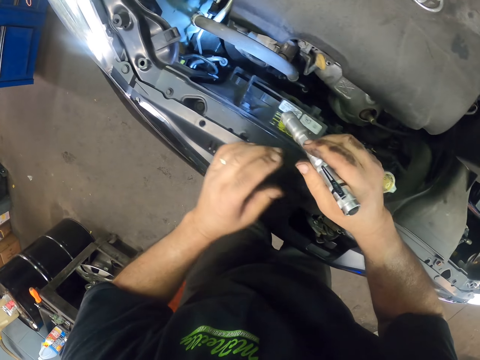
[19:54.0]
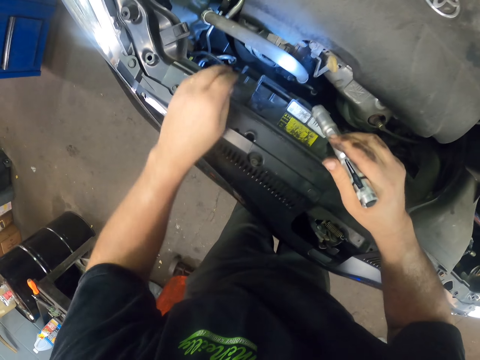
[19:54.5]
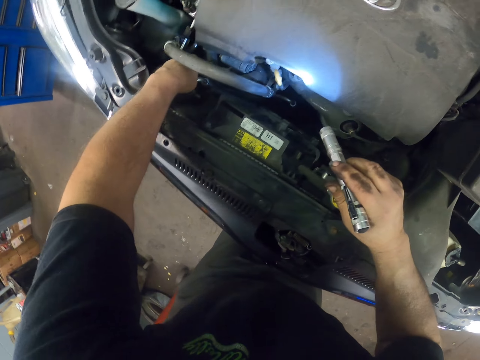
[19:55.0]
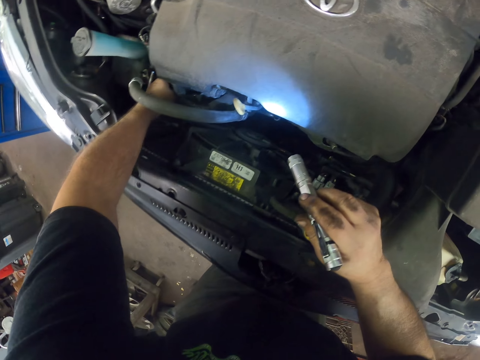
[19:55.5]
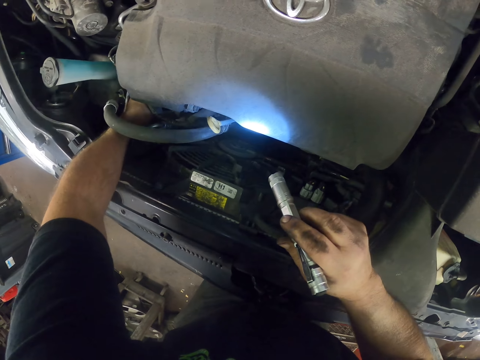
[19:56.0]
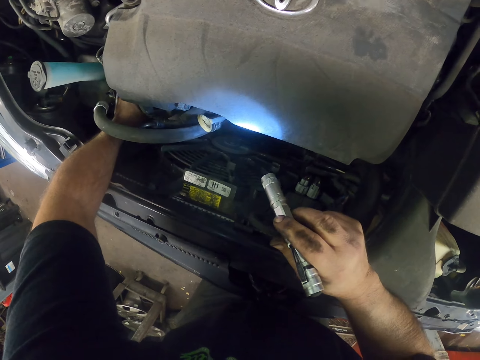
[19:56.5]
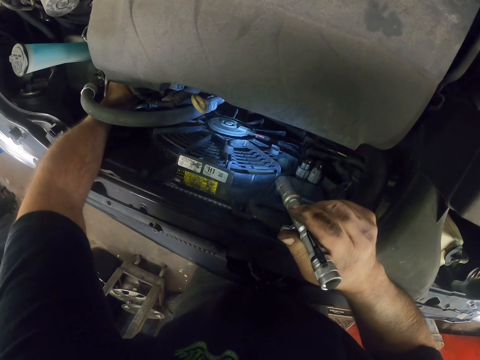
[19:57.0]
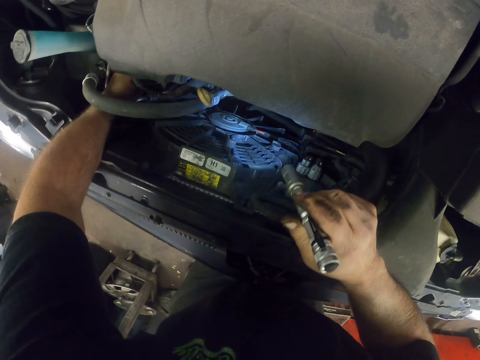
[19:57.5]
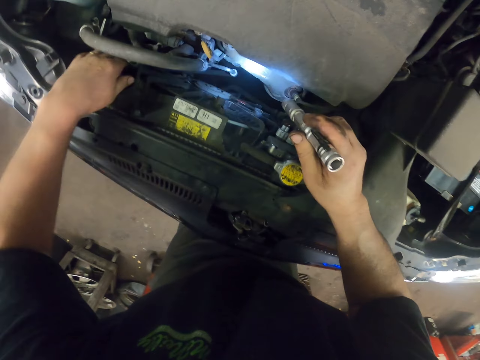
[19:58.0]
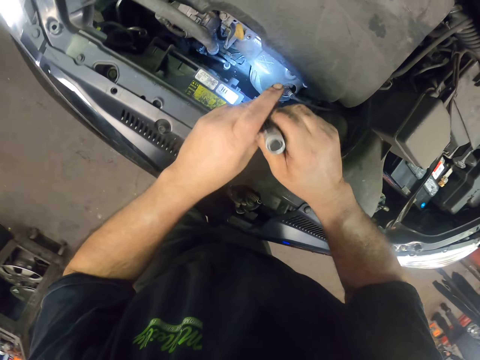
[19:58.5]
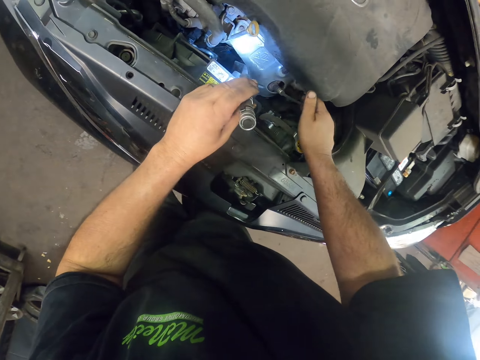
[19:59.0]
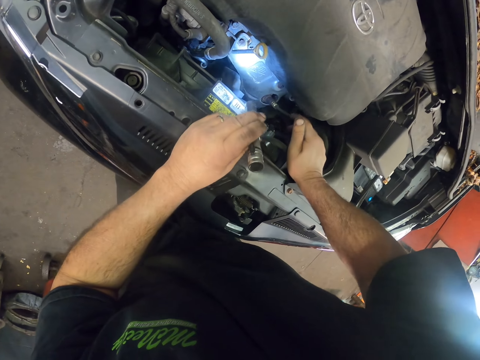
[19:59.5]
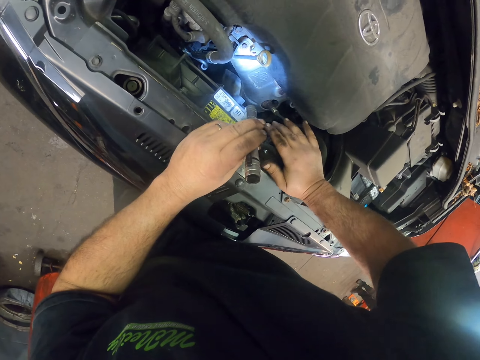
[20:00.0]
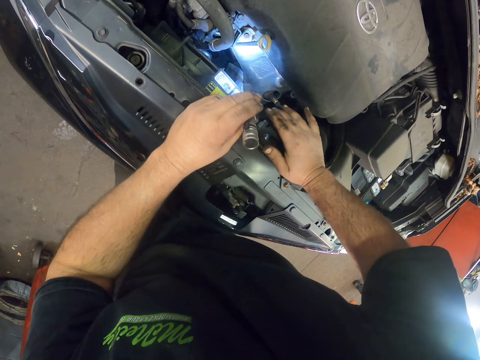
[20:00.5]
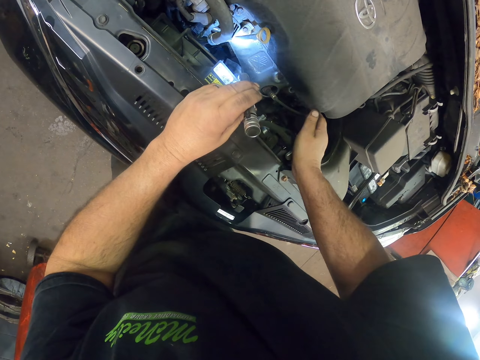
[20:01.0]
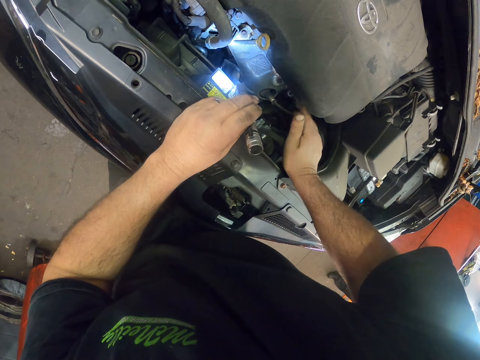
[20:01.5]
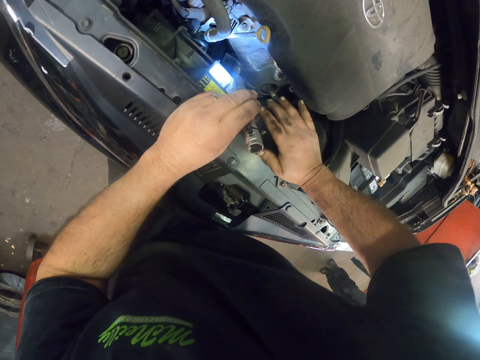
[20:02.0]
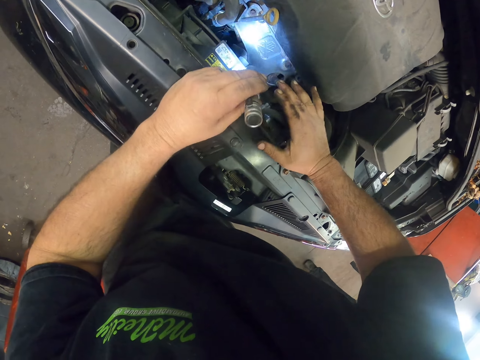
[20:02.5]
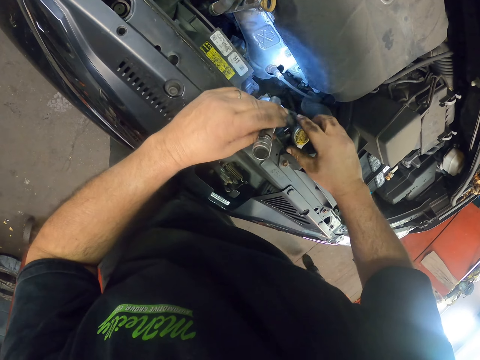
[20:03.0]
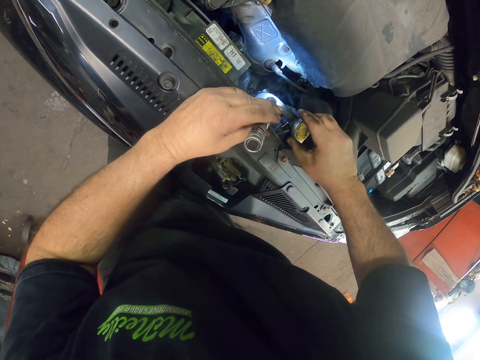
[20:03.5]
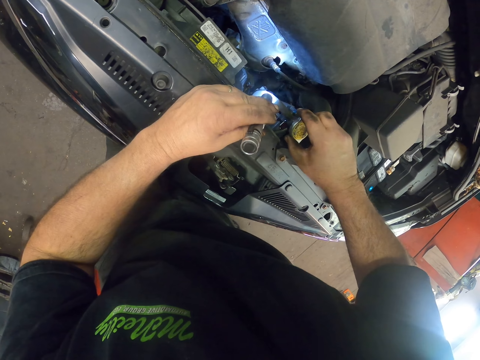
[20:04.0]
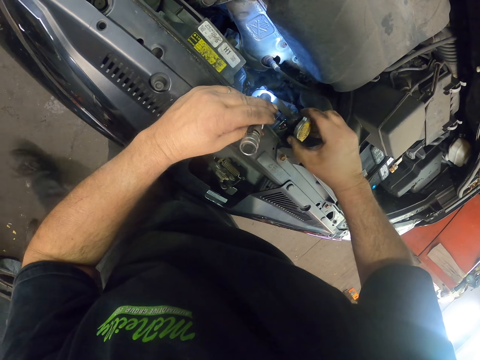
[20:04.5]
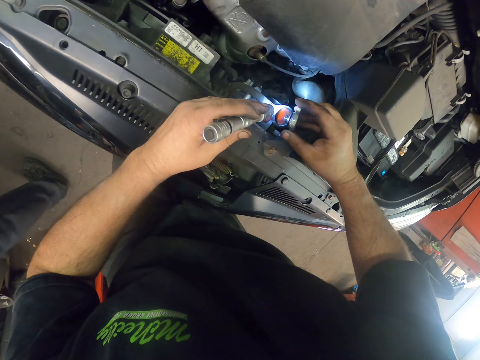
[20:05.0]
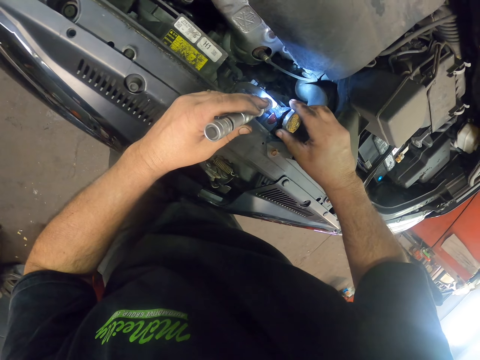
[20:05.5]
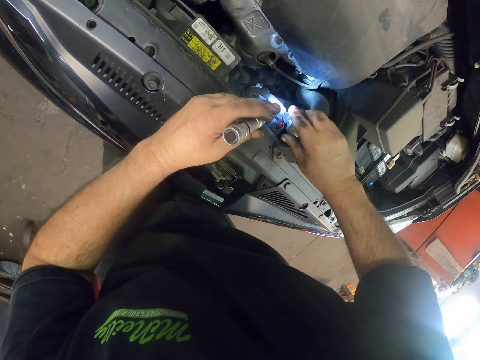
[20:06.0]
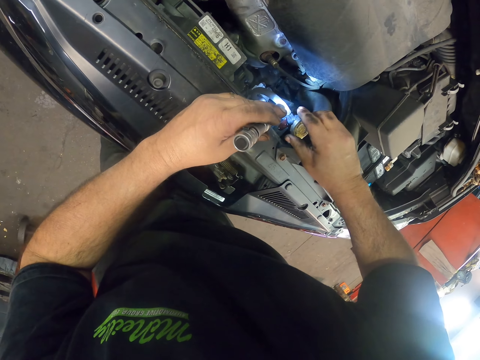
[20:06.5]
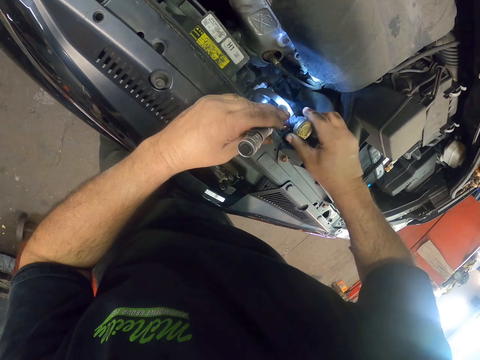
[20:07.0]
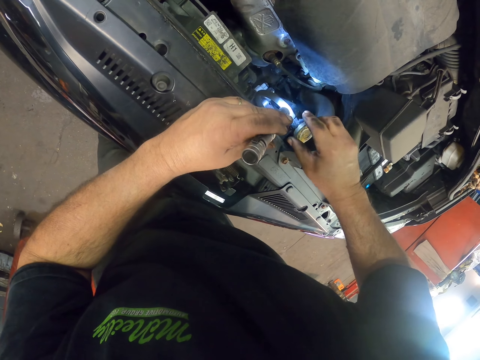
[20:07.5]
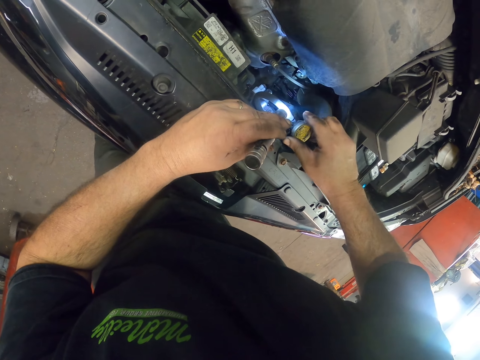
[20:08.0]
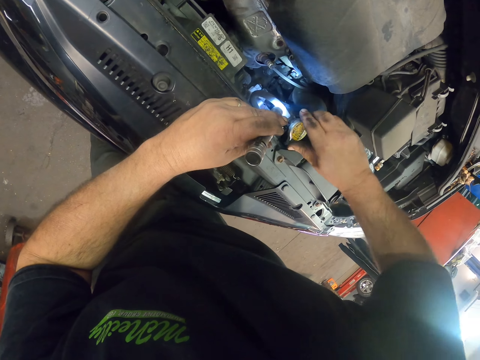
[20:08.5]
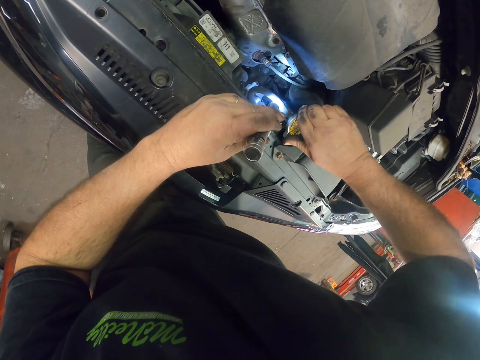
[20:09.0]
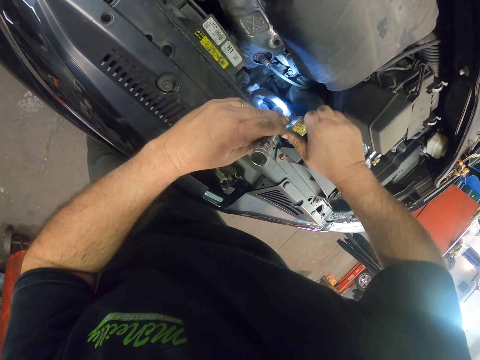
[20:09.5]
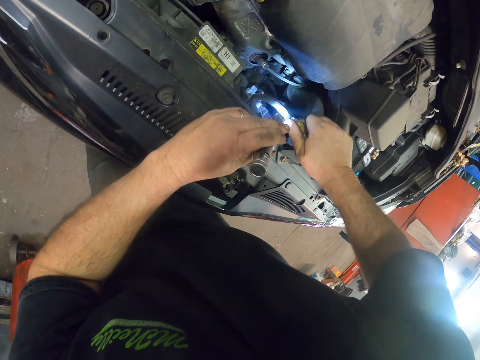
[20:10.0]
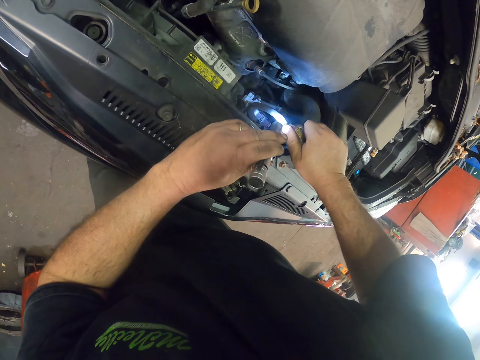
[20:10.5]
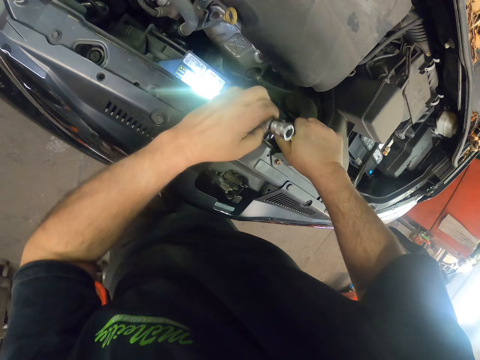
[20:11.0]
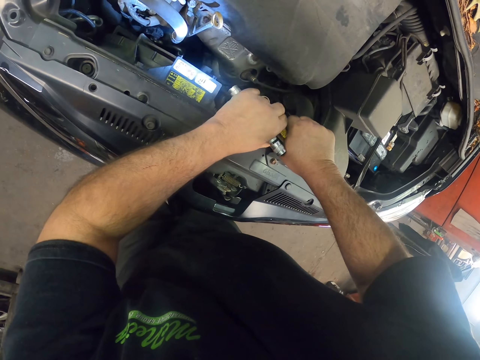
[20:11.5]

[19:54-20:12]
The camera wearer opens the radiator. They hold the tank. They open the car tank. They close the radiator. They tighten a cover on the tank.

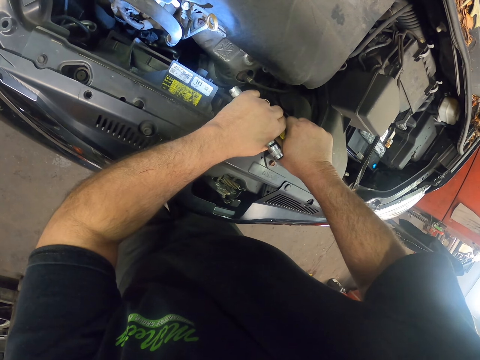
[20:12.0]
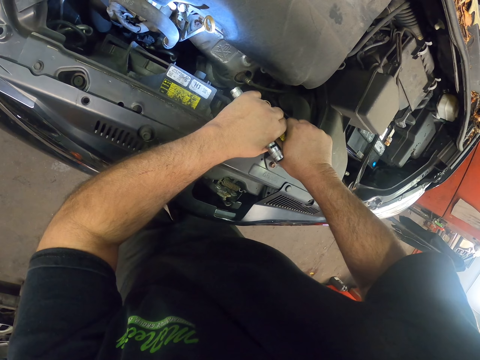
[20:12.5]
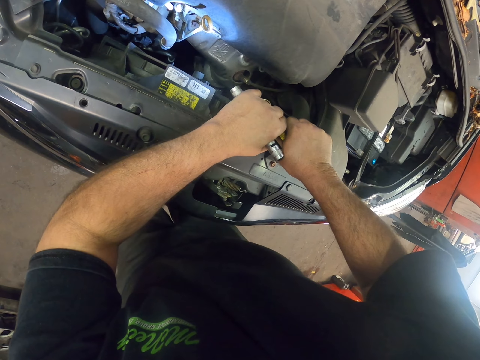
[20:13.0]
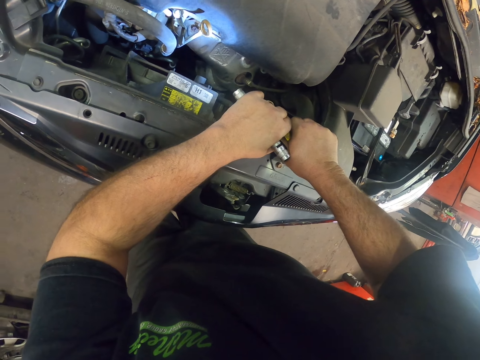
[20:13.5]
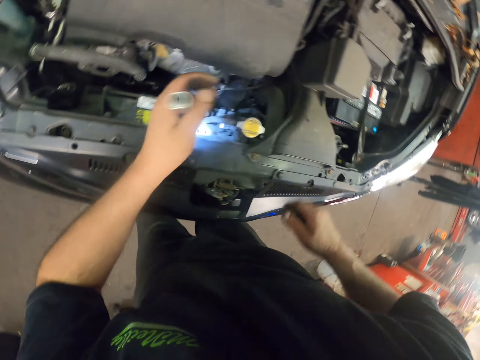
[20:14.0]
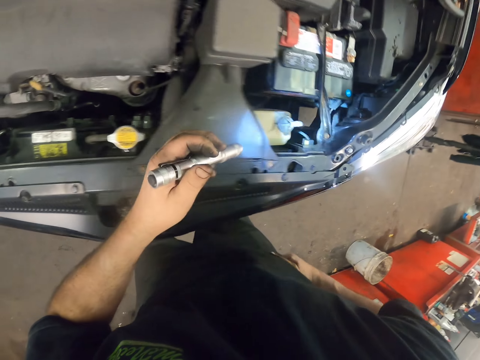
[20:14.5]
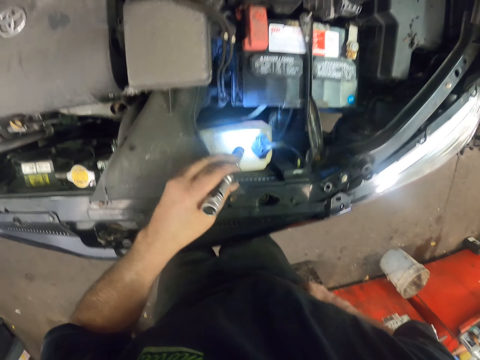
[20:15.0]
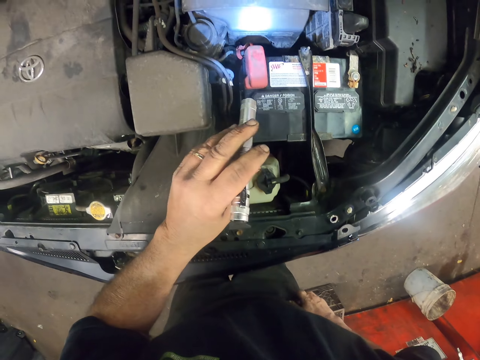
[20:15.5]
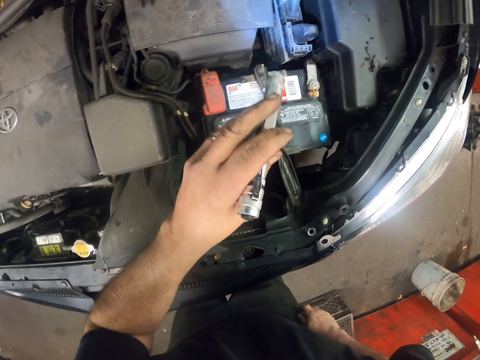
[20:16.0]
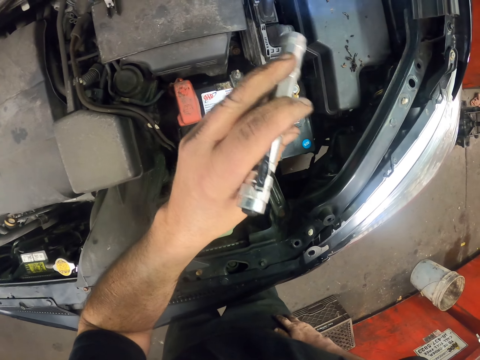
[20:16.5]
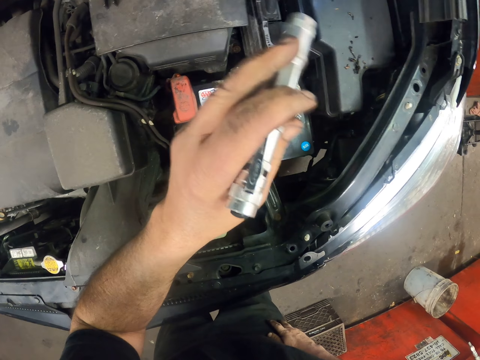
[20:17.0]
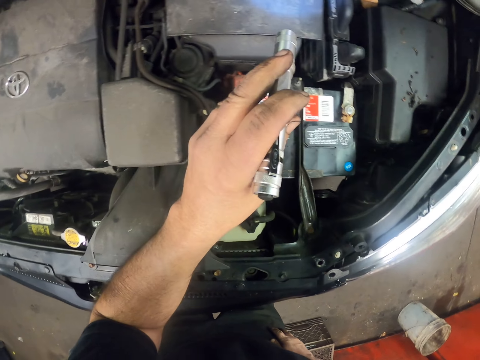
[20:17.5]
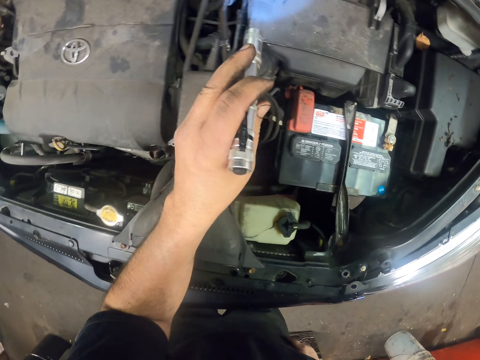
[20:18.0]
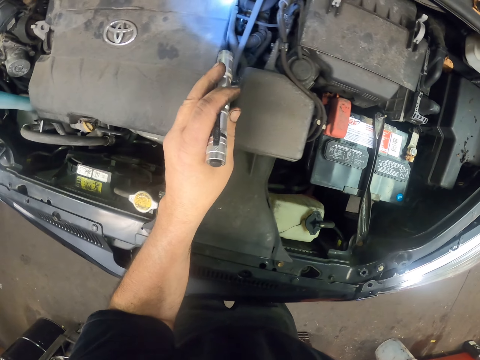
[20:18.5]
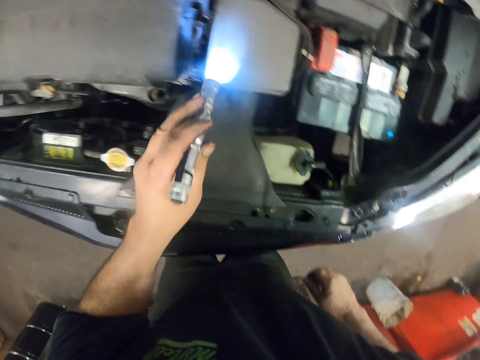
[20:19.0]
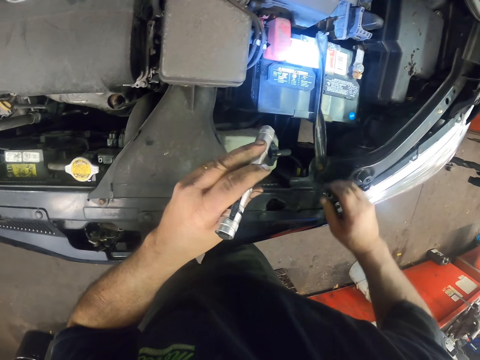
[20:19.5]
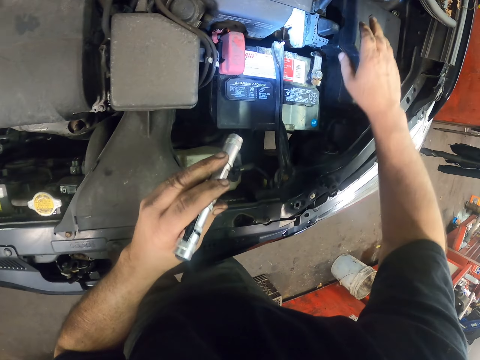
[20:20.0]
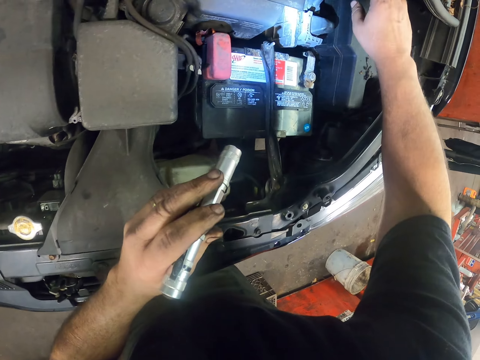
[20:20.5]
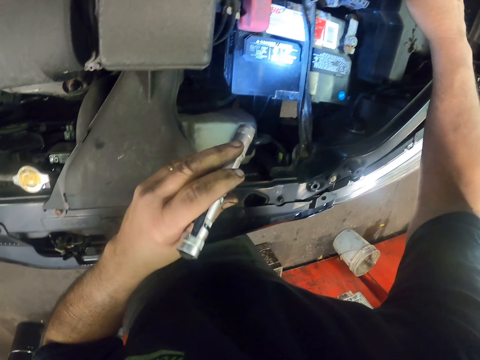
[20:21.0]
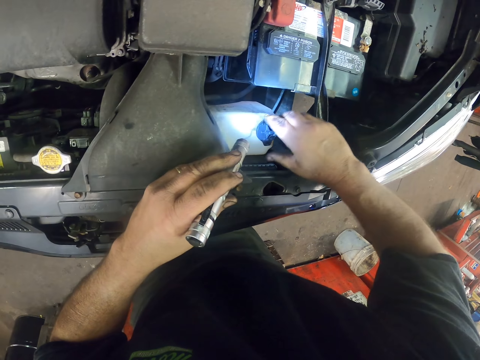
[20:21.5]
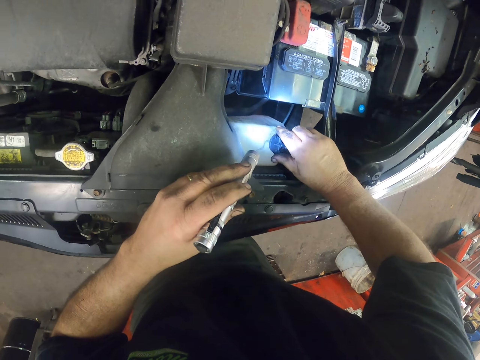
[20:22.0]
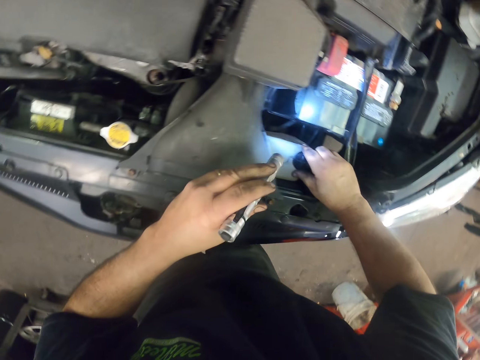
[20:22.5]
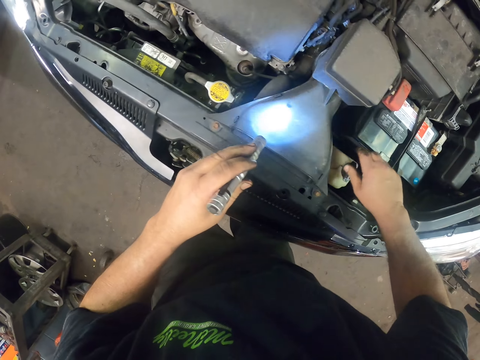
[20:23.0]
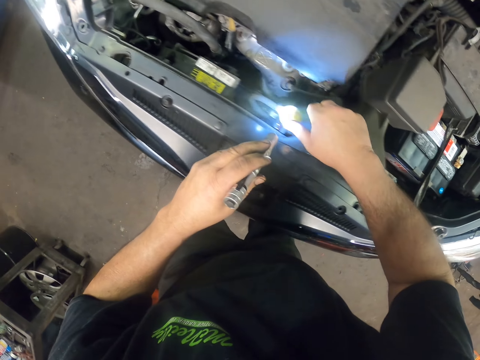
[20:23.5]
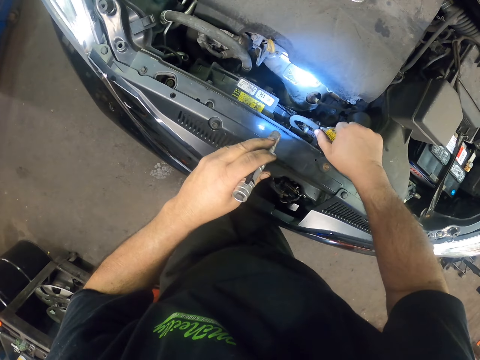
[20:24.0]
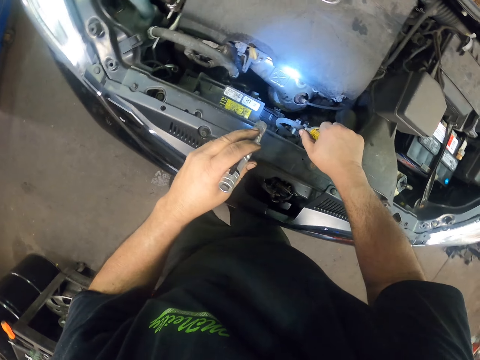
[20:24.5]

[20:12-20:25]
The camera wearer looks around. They look at the car parts. They touch the car tanks.
